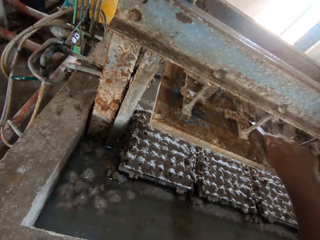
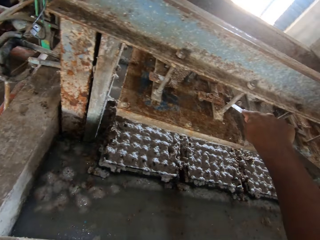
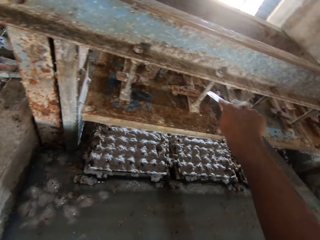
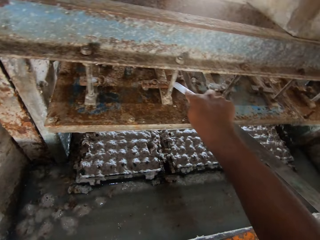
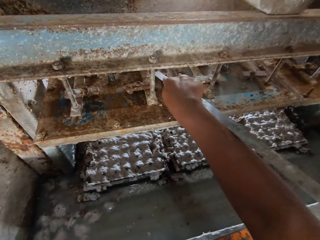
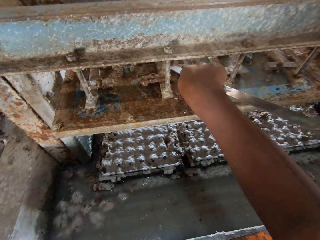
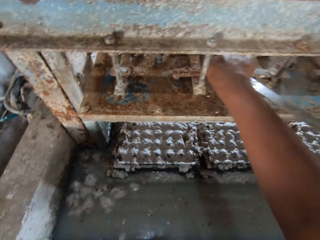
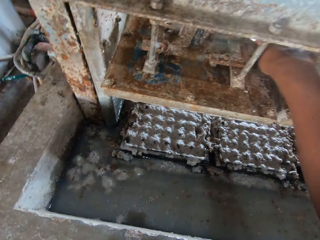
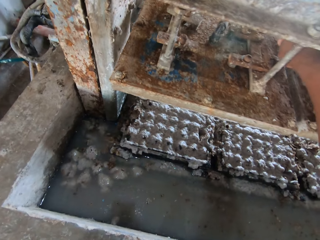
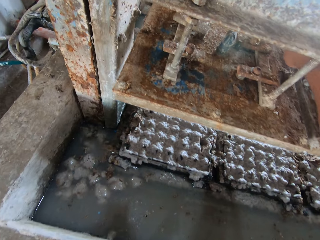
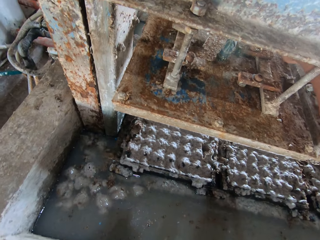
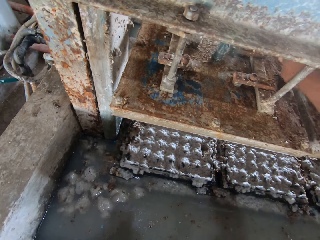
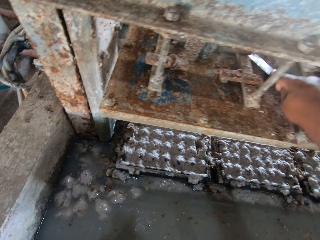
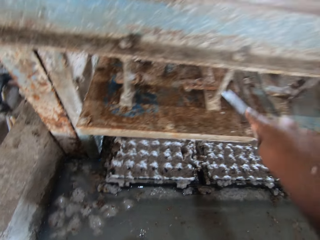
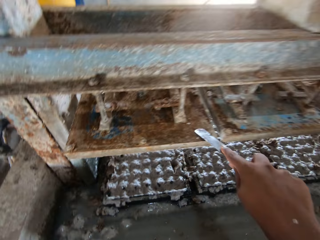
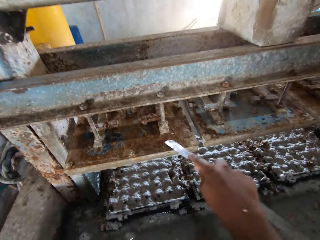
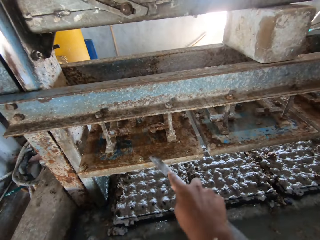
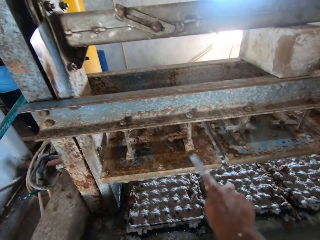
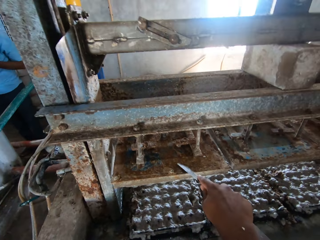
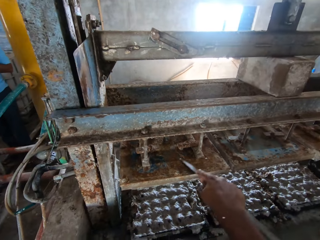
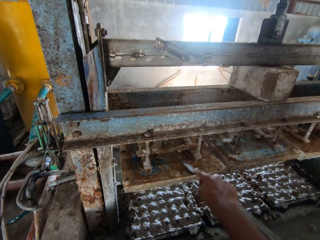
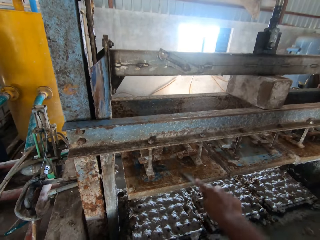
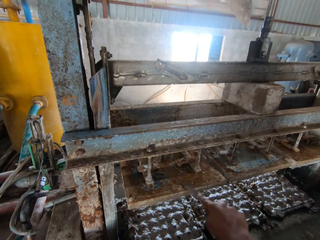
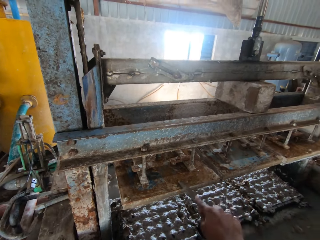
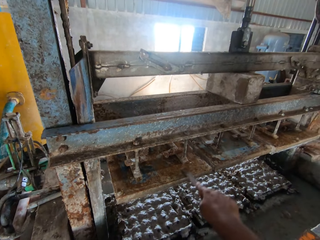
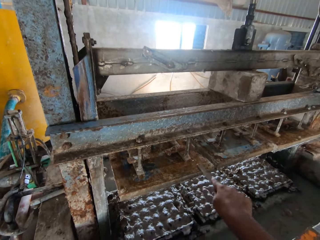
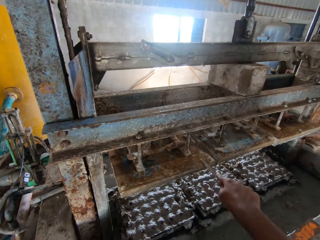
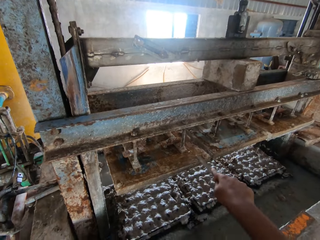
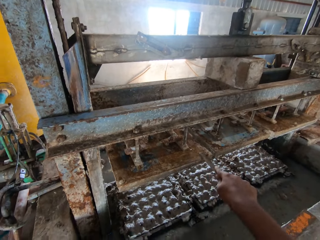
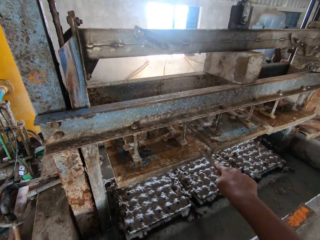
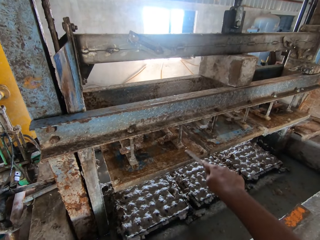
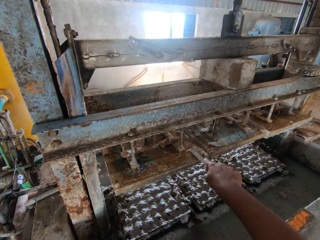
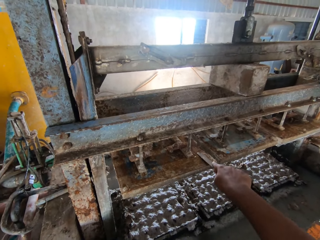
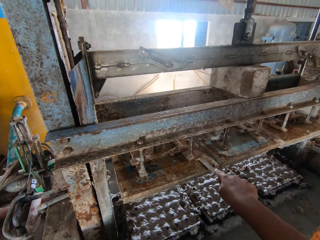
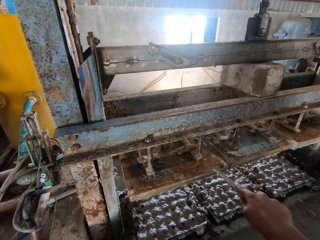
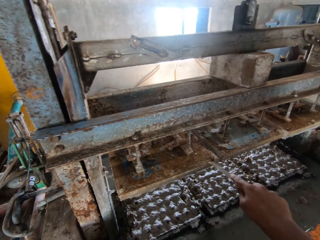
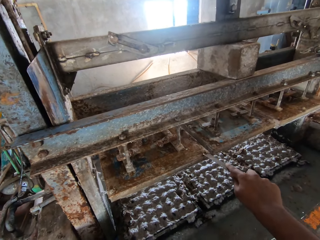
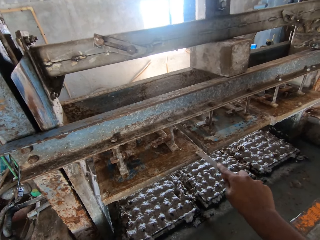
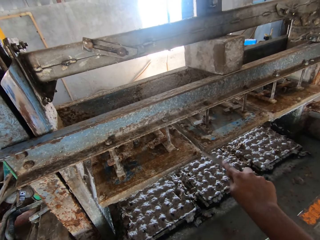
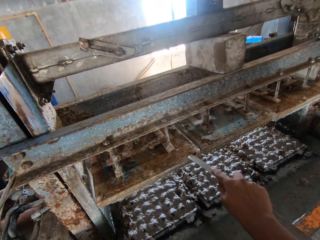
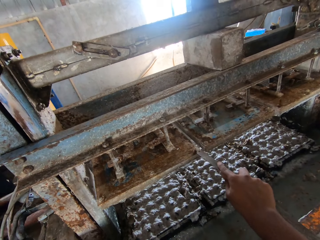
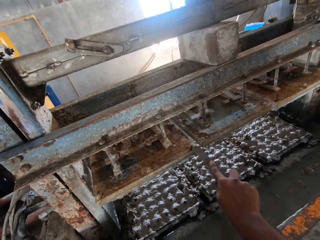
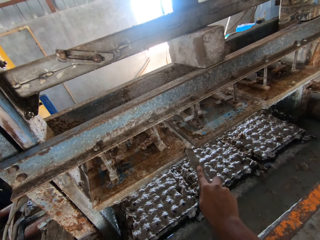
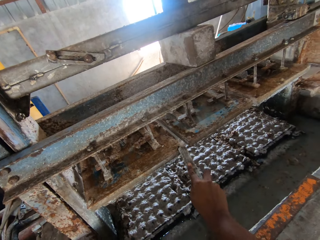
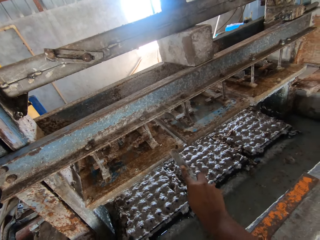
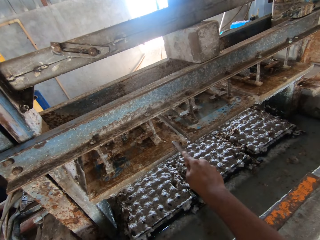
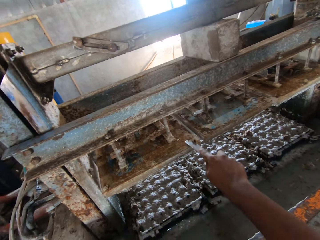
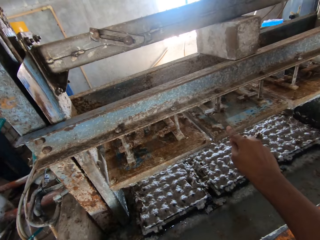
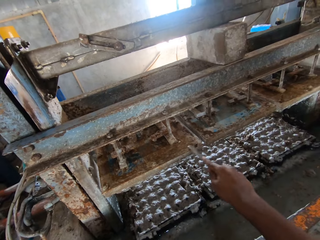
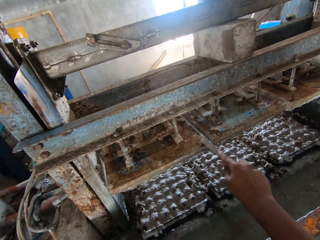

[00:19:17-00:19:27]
The camera wearer rubs the machine with the metal rod.

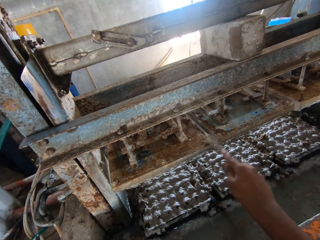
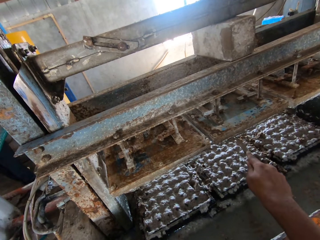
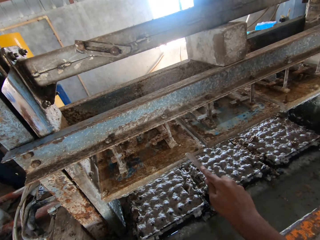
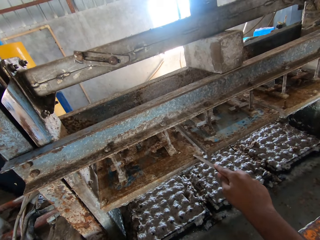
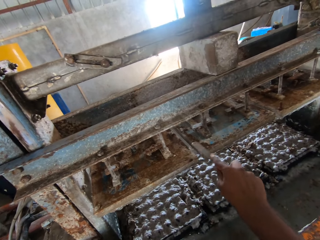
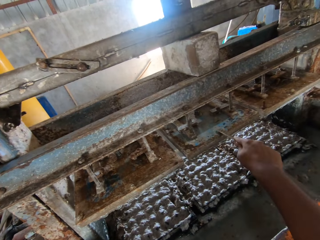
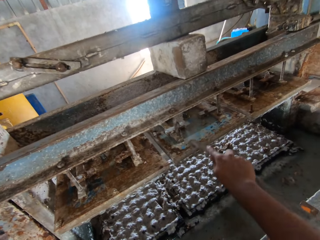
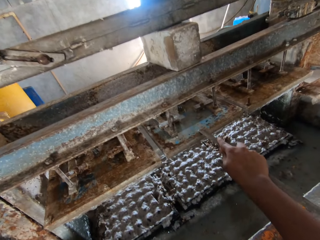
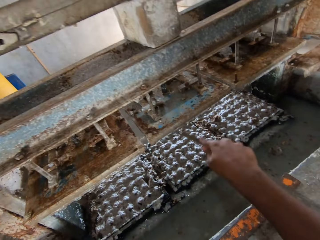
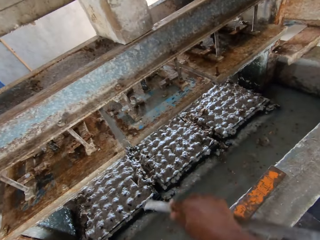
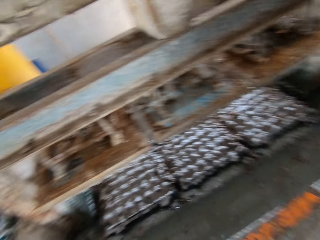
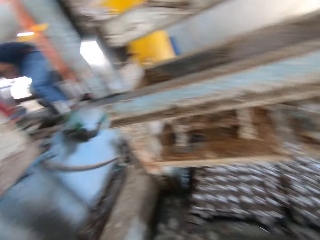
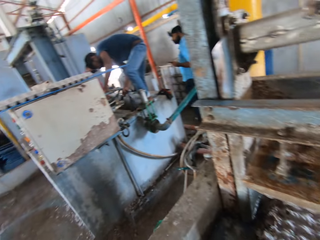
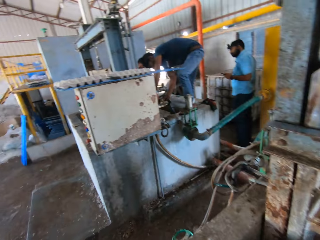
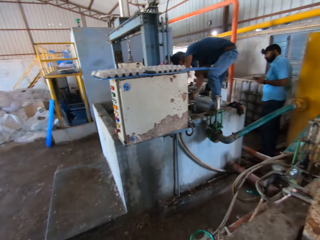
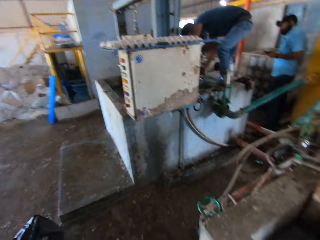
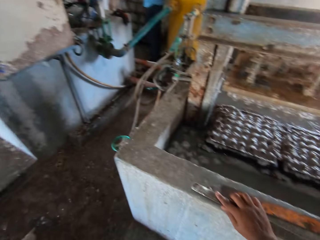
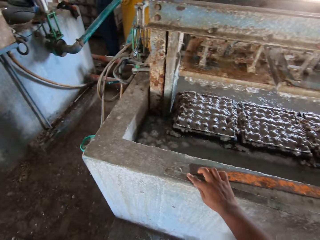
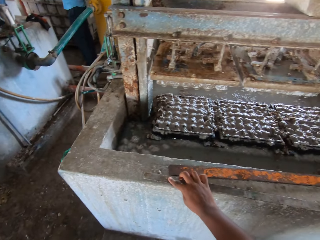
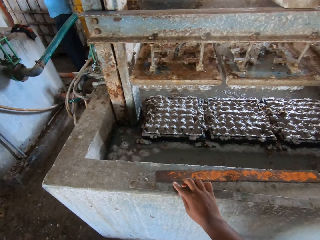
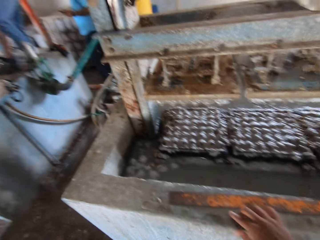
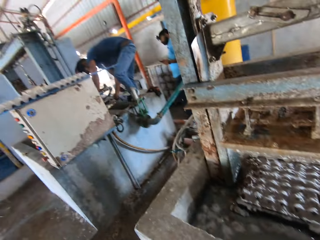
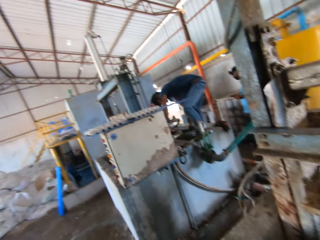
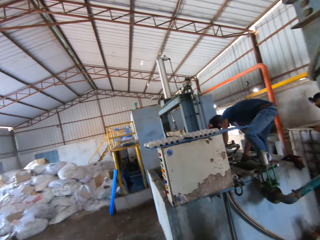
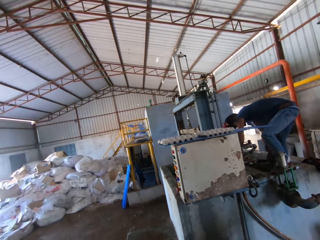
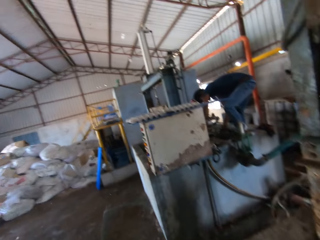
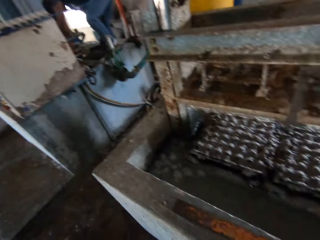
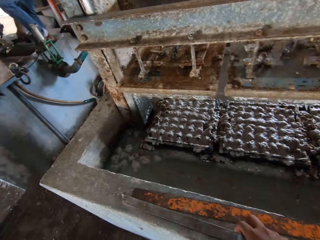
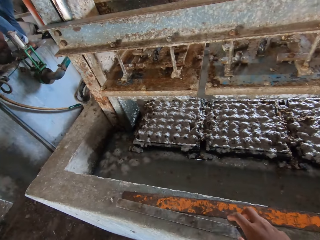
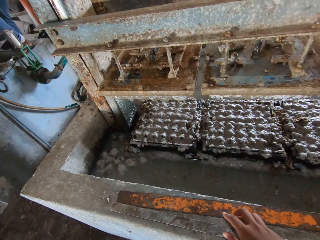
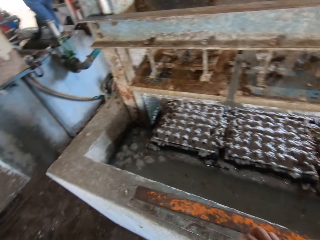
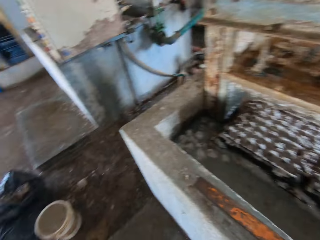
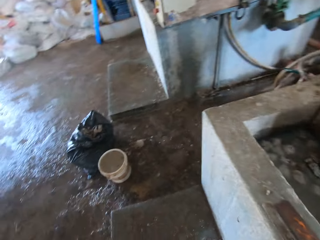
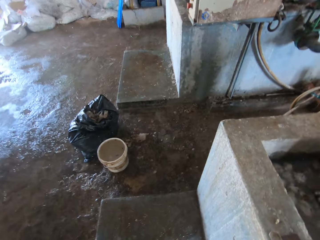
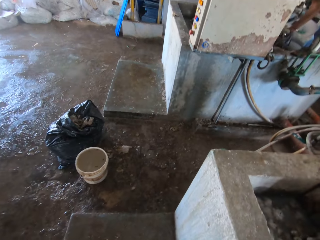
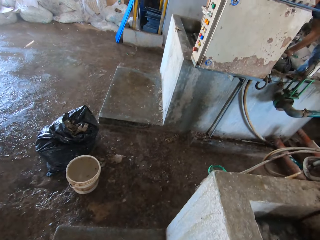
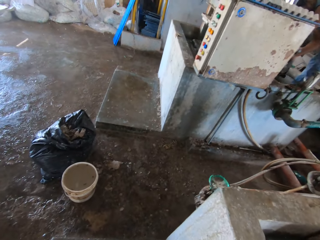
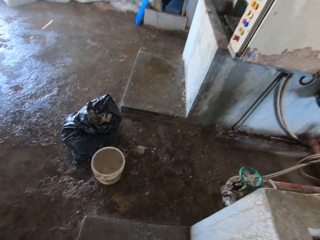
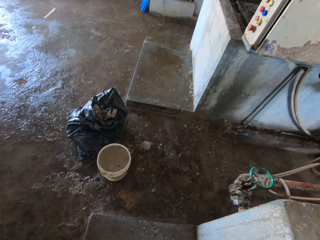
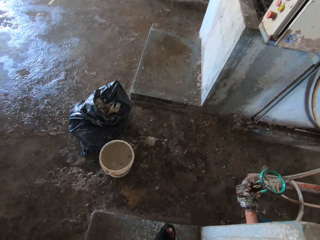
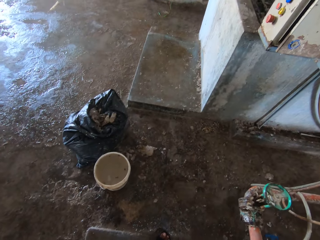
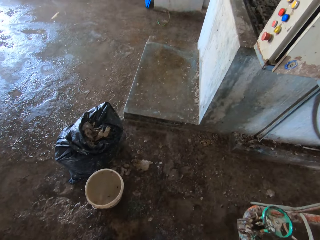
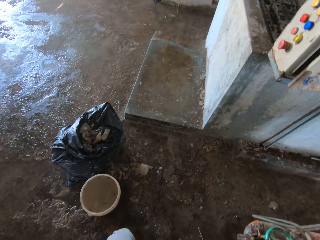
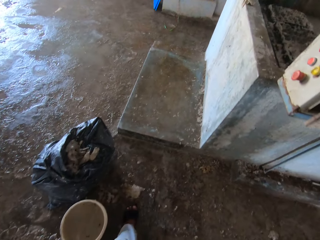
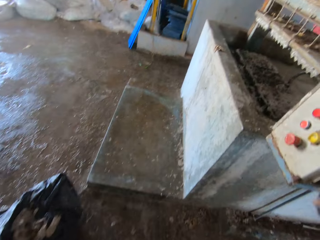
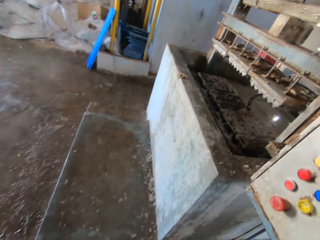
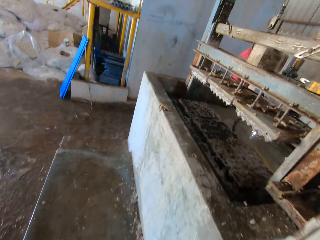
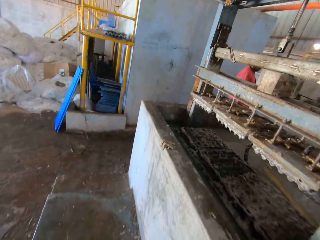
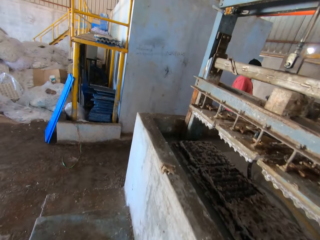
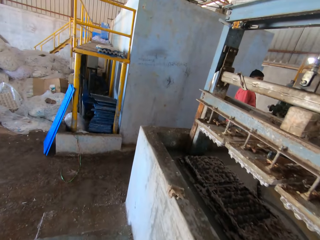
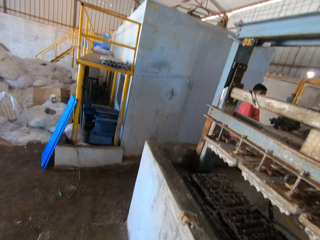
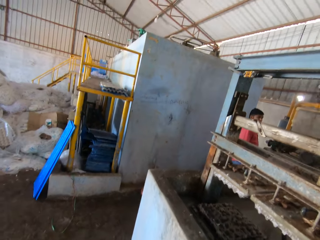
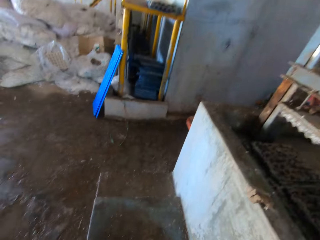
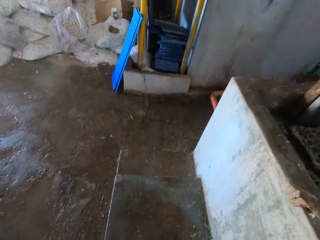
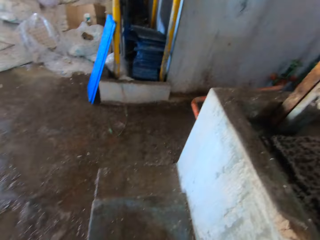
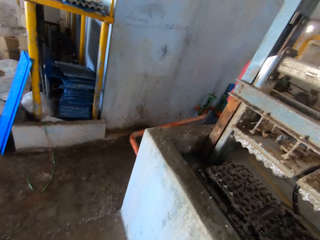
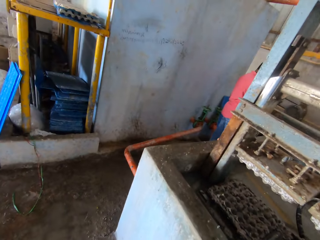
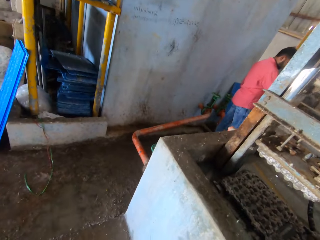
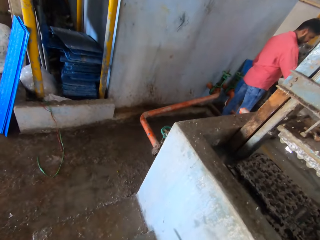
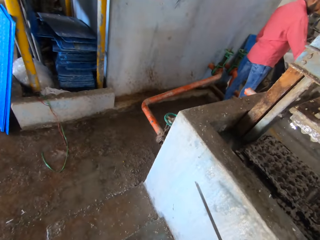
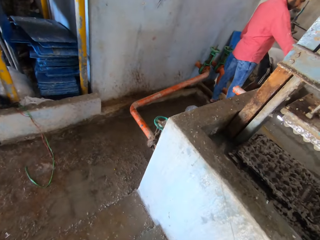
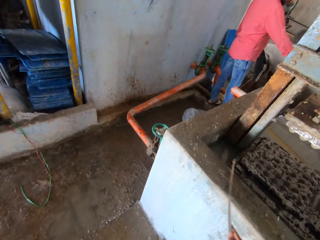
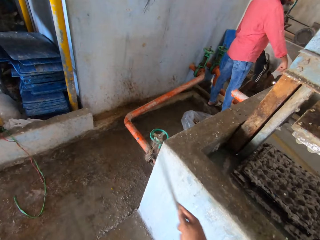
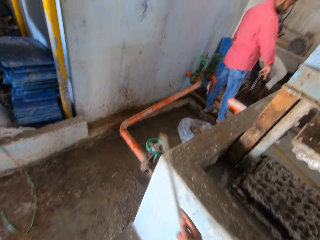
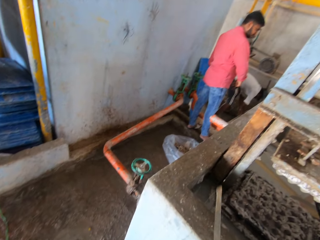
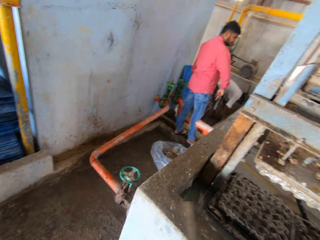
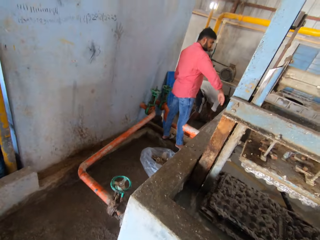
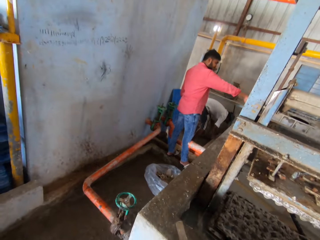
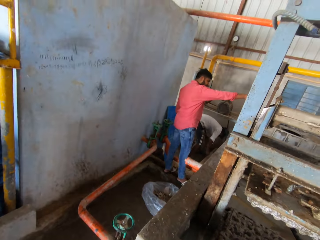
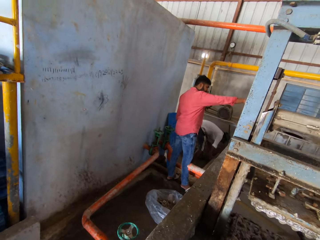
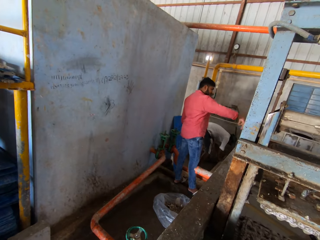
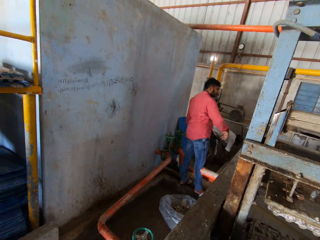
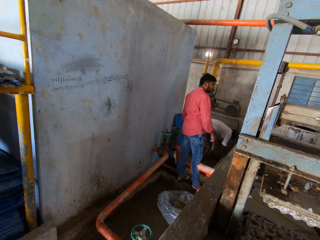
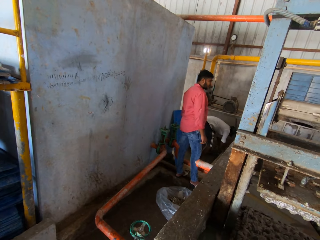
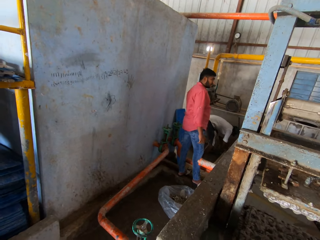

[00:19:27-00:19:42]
The camera wearer walks a few steps. They put down the metal rod on the surface. They take the metal rod. They walk a few steps. They rub the surface with the metal rod.
